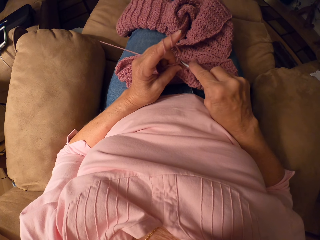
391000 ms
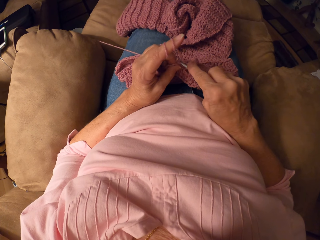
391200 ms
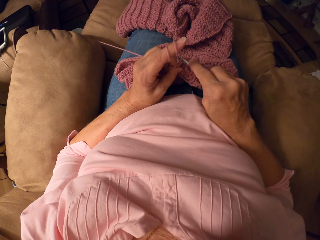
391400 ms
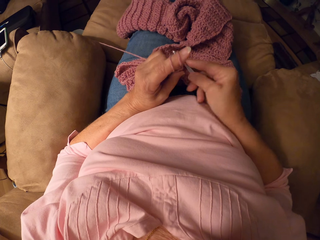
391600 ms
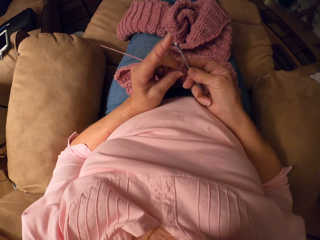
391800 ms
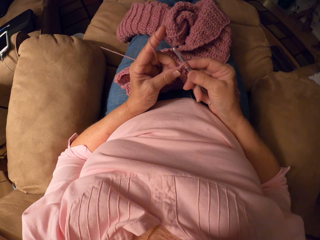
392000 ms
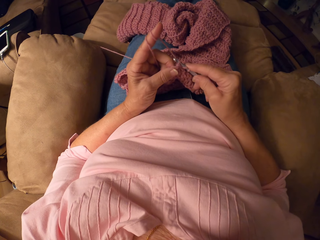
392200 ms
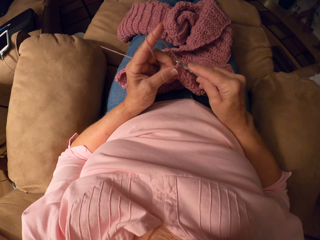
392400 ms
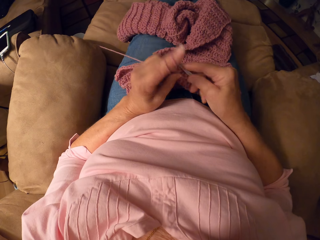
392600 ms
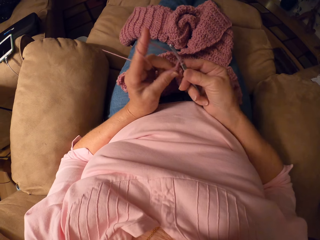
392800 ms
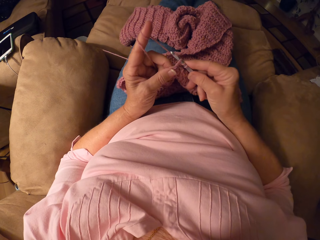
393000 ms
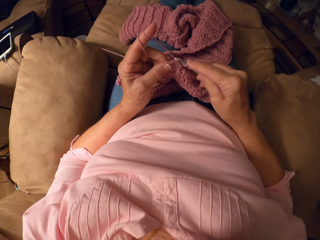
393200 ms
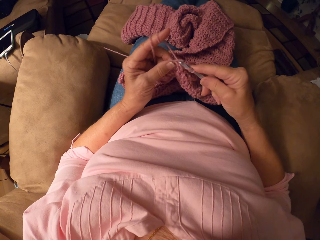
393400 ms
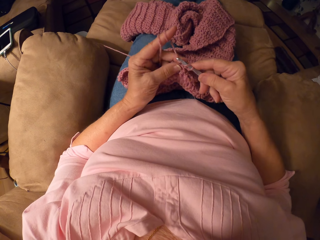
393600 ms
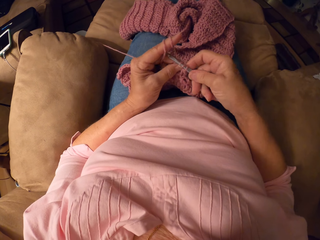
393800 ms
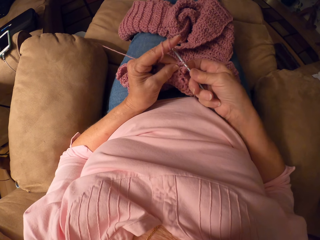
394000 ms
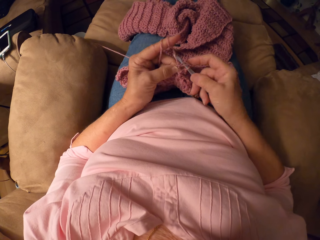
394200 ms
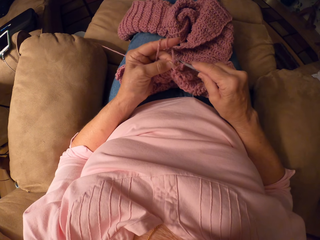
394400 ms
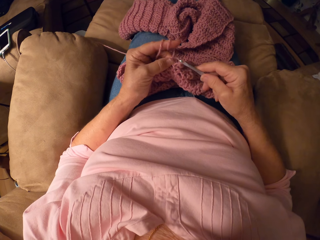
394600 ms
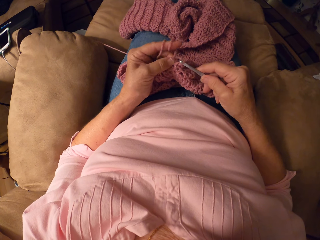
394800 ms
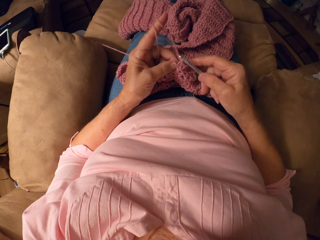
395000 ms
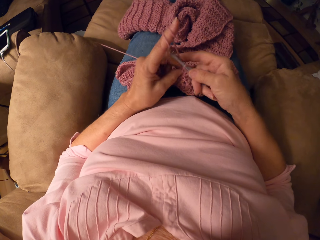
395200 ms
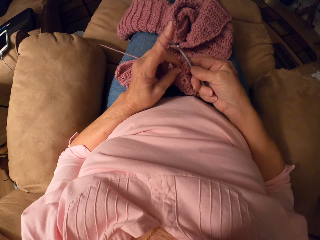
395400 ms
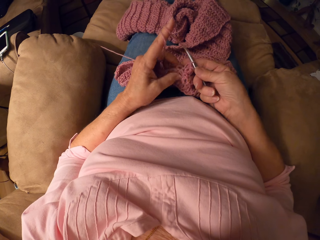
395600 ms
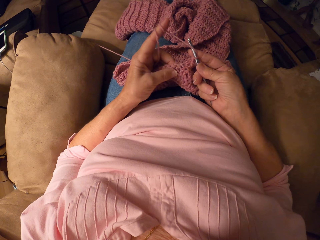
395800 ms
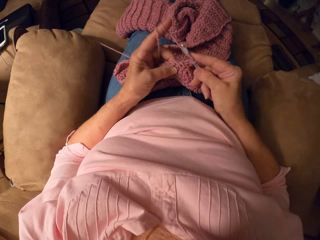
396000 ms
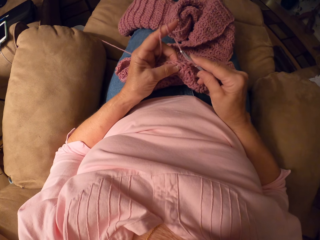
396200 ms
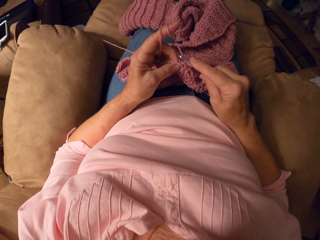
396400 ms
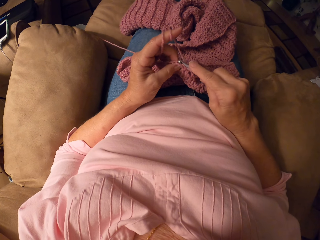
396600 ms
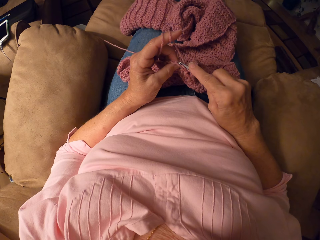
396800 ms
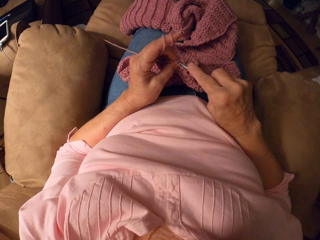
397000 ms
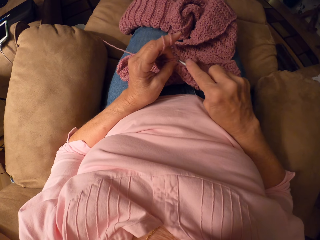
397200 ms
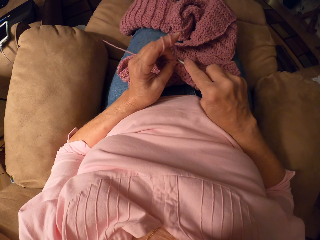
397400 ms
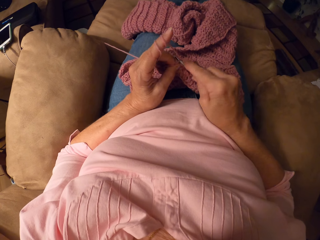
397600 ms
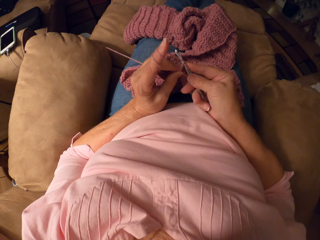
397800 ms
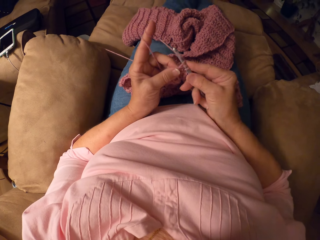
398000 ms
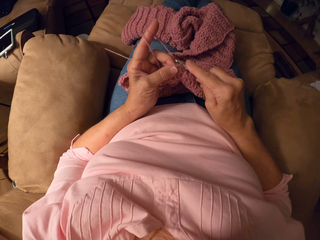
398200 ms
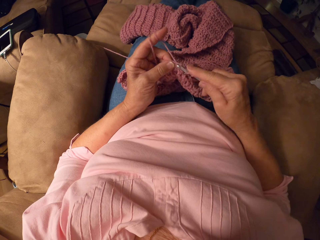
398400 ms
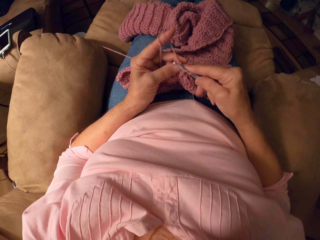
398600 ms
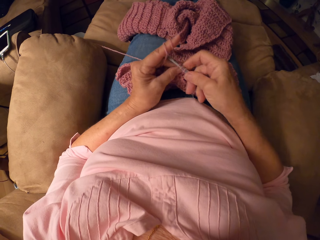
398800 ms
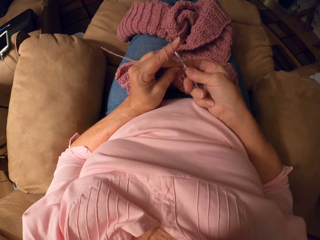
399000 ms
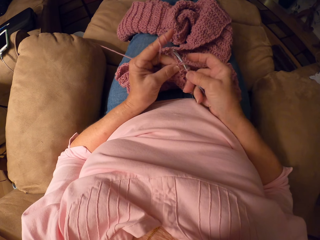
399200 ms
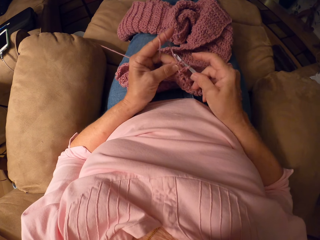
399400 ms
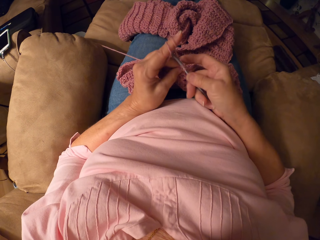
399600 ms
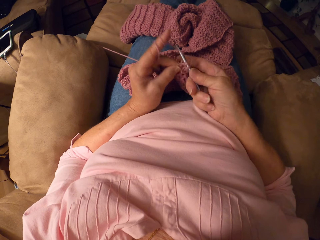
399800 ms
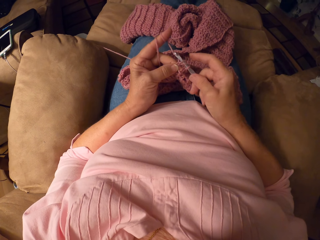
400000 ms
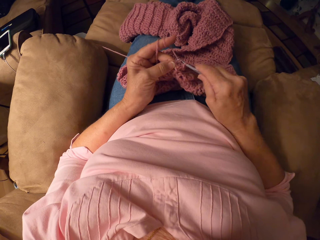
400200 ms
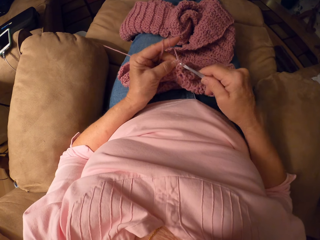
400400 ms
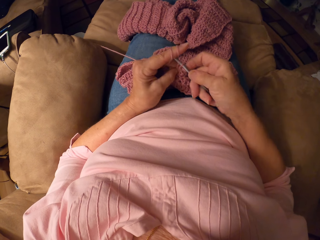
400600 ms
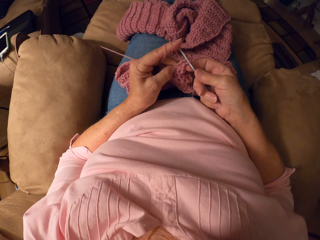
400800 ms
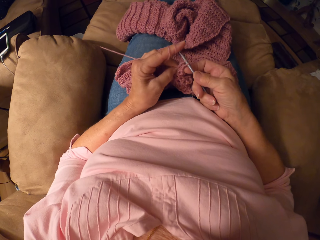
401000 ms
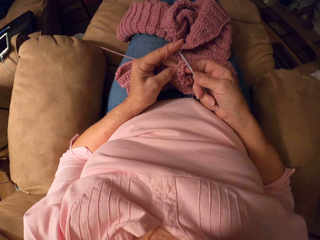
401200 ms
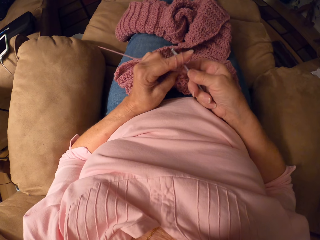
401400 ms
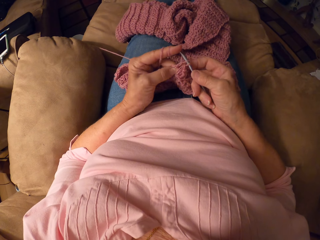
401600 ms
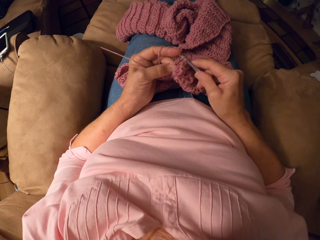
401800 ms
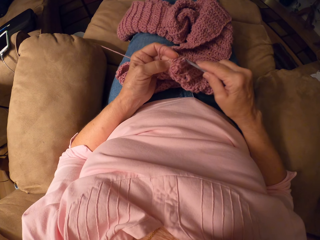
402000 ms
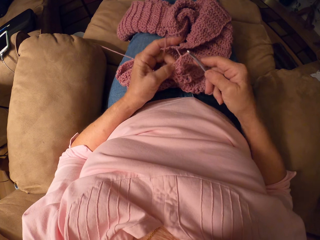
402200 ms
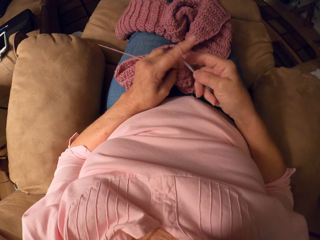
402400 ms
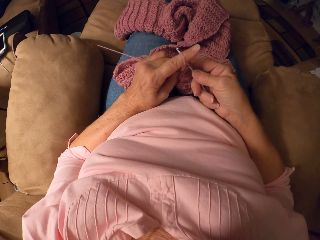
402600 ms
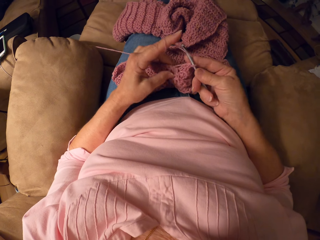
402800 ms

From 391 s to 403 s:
The camera wearer knits a fabric with a crochet hook.

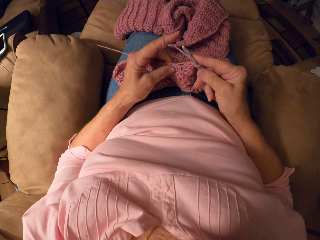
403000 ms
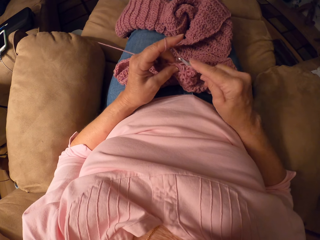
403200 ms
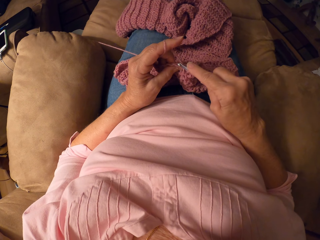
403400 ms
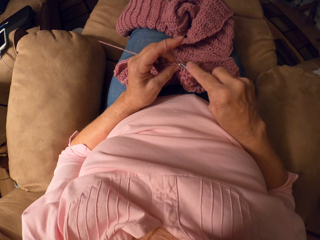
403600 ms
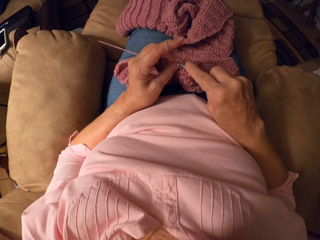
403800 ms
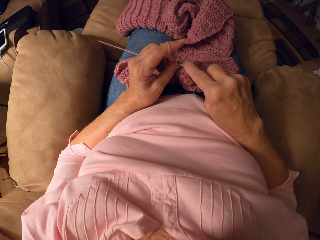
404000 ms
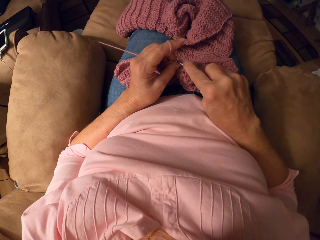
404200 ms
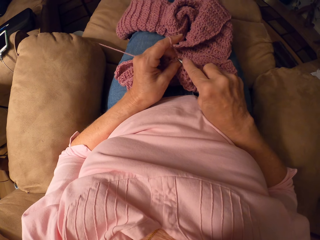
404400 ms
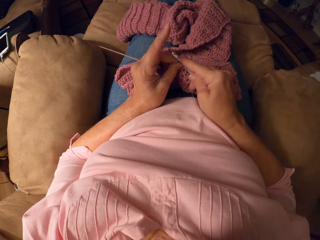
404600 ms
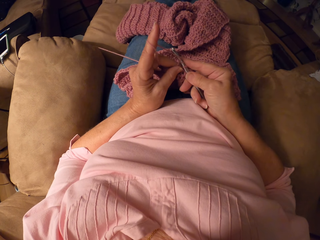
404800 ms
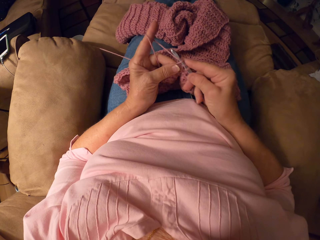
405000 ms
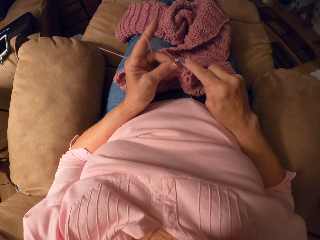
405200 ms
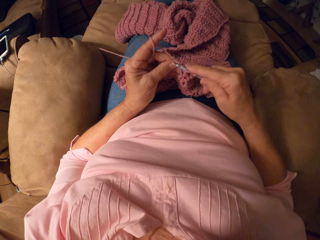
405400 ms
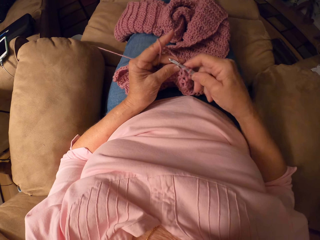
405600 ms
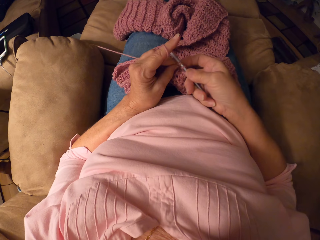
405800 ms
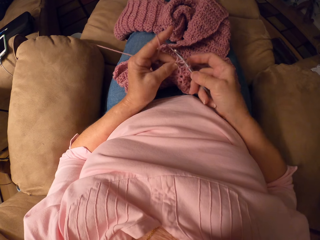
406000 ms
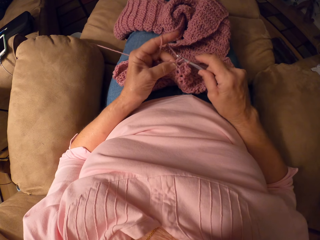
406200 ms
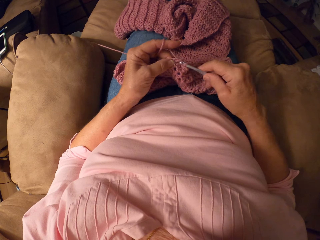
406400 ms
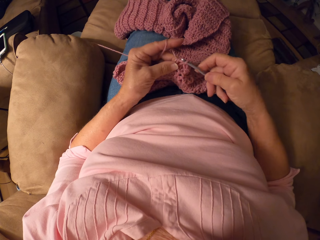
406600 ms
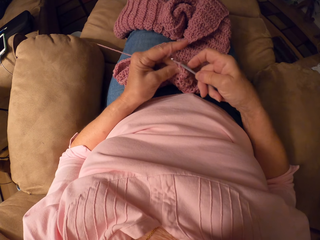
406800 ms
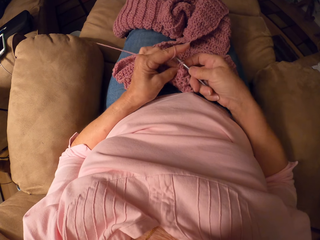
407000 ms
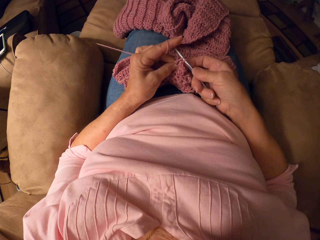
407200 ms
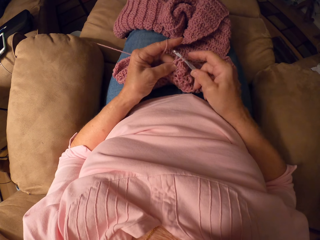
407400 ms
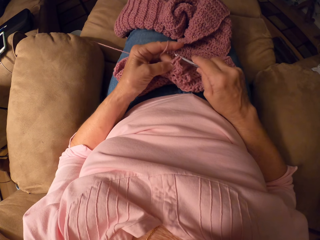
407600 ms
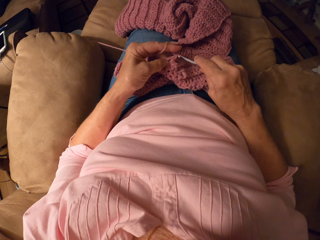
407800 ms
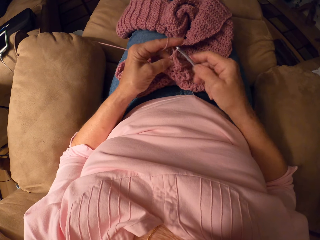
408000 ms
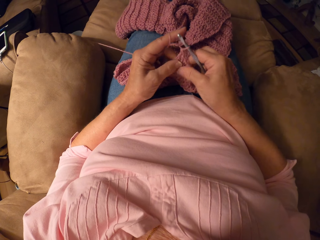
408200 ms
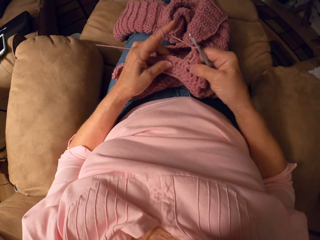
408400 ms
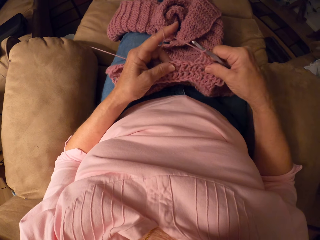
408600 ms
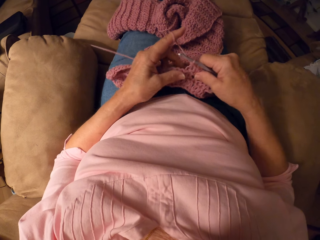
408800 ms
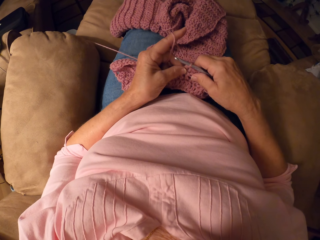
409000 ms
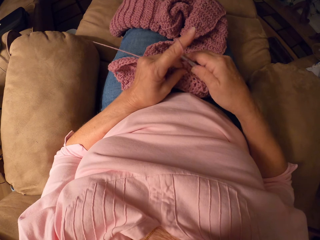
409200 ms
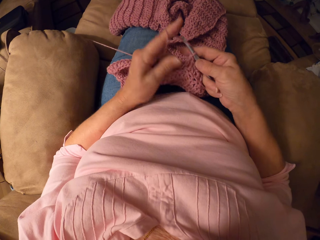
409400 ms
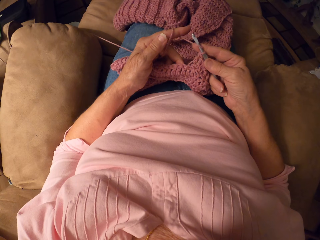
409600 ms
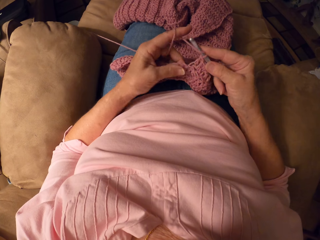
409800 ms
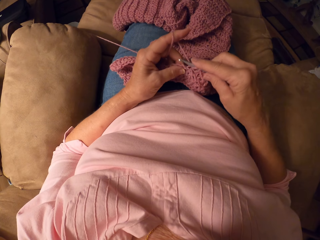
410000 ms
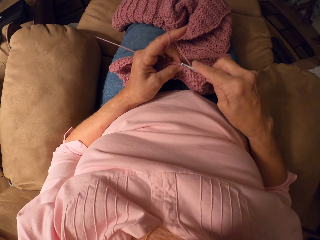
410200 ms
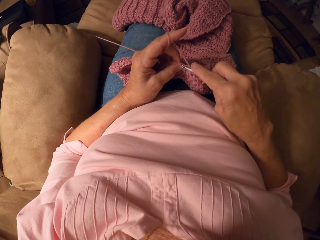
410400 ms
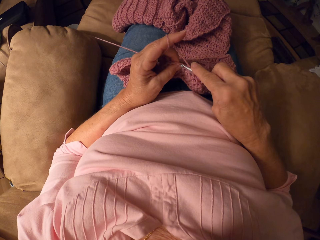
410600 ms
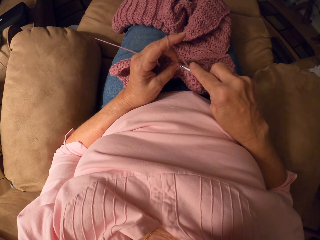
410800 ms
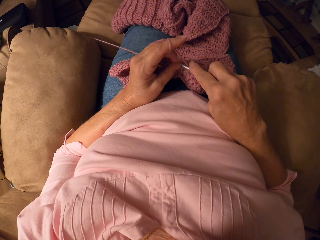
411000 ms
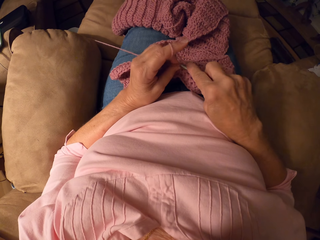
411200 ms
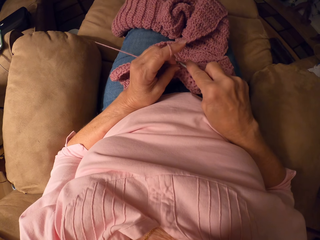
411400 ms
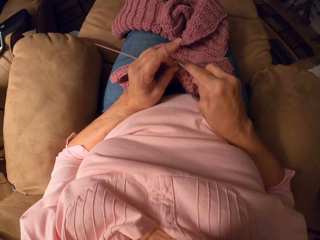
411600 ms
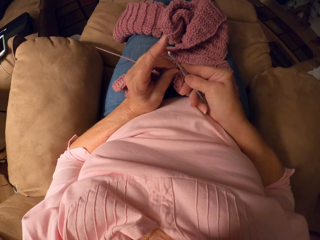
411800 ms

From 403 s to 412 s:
The camera wearer adjusts the fabric.
